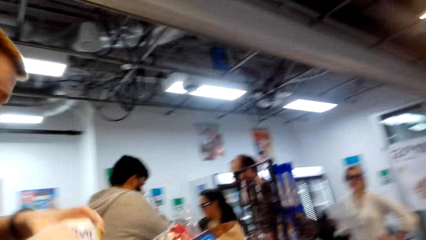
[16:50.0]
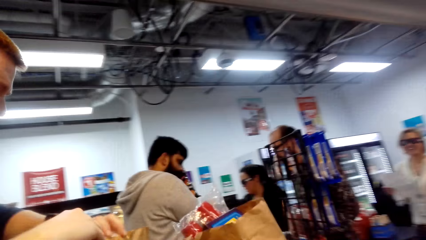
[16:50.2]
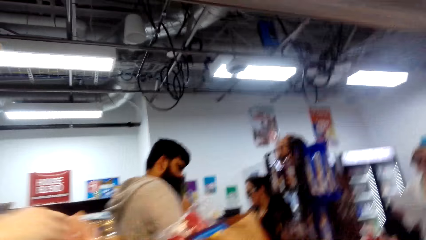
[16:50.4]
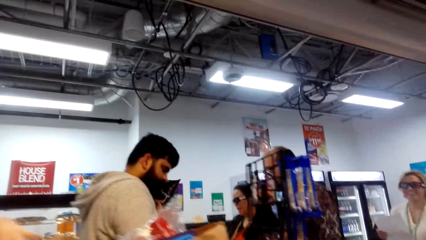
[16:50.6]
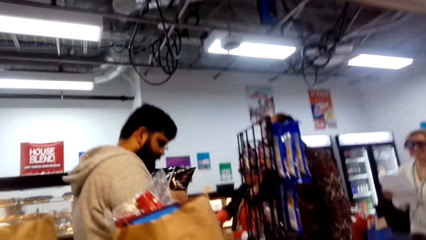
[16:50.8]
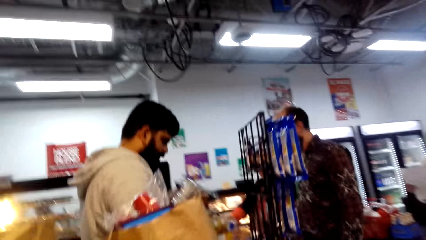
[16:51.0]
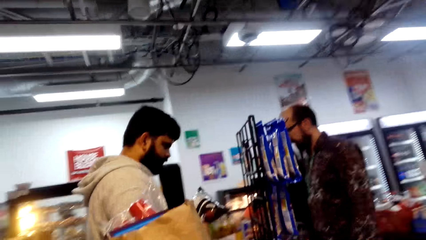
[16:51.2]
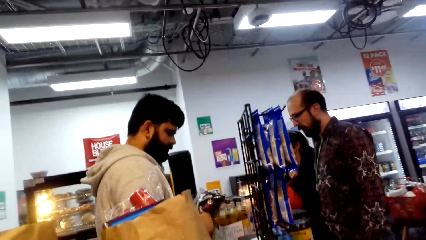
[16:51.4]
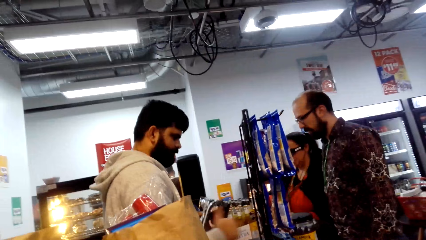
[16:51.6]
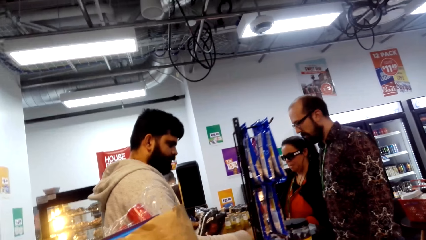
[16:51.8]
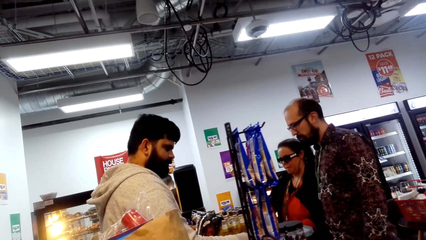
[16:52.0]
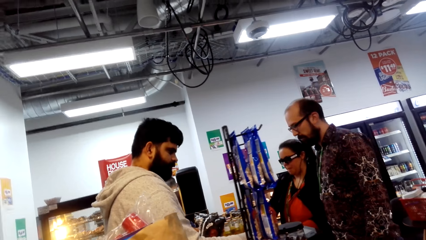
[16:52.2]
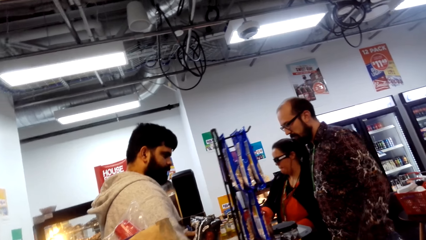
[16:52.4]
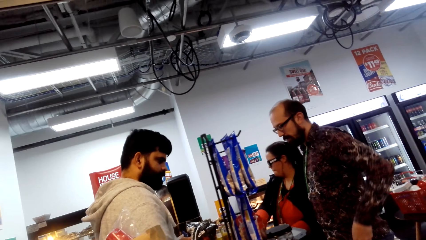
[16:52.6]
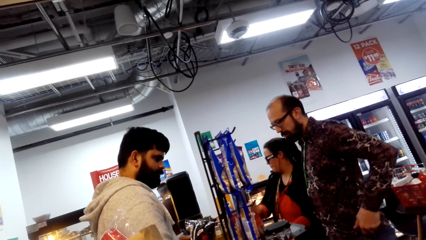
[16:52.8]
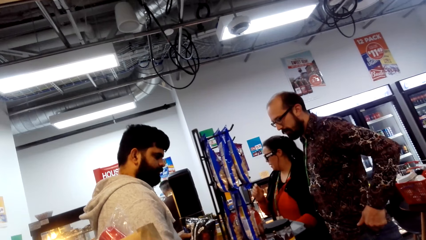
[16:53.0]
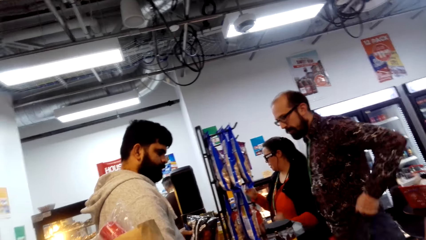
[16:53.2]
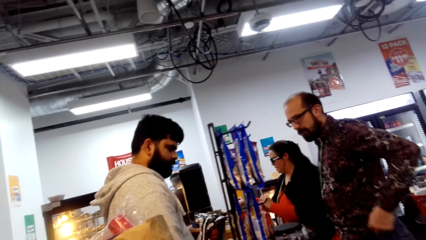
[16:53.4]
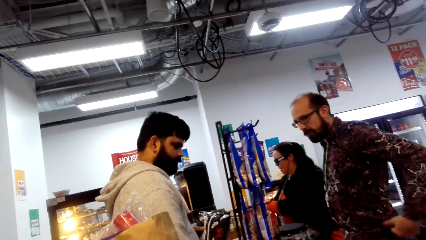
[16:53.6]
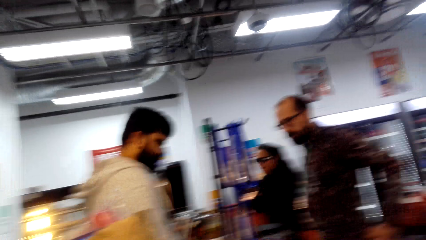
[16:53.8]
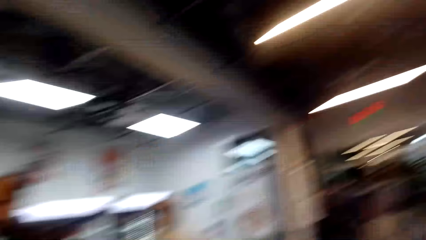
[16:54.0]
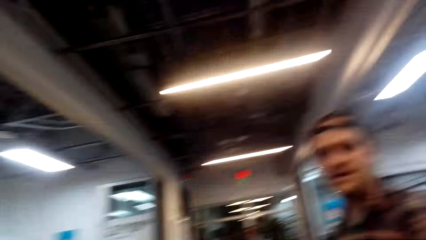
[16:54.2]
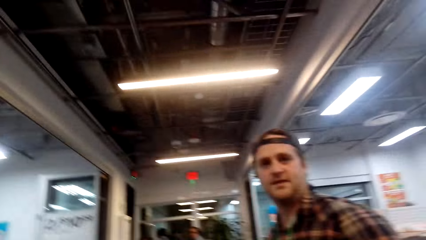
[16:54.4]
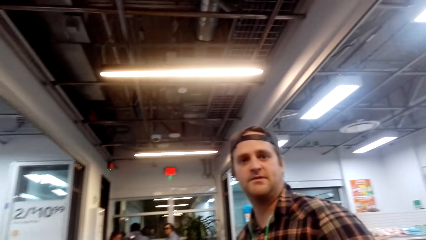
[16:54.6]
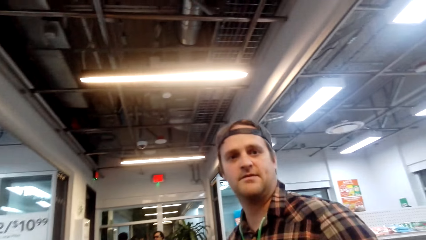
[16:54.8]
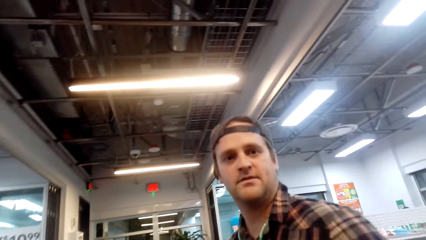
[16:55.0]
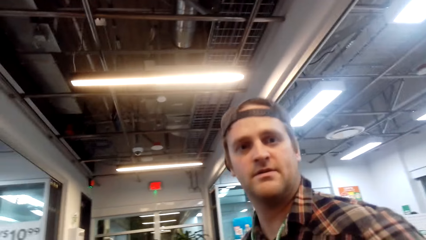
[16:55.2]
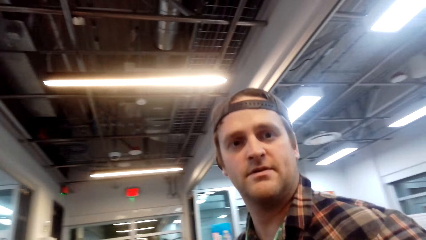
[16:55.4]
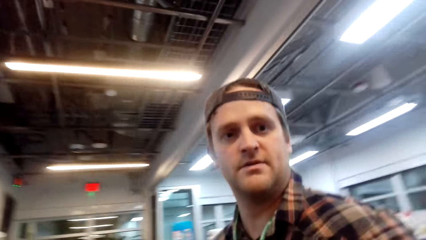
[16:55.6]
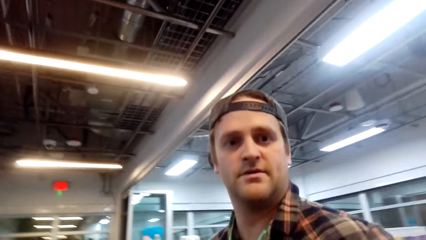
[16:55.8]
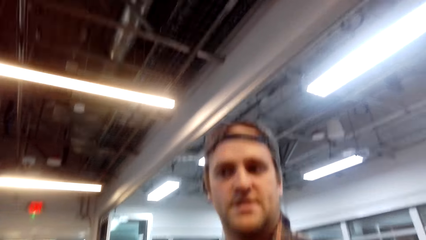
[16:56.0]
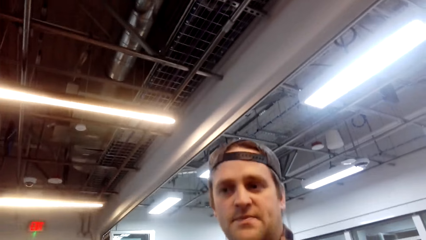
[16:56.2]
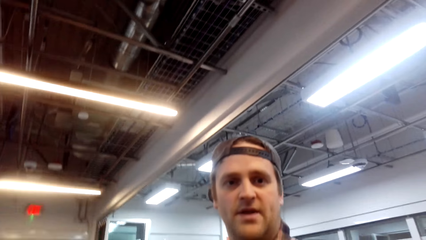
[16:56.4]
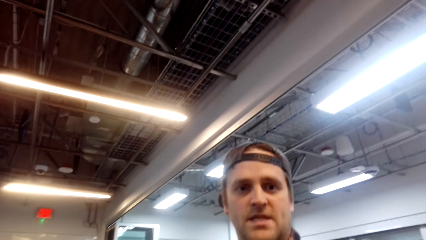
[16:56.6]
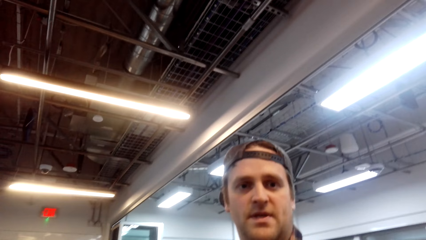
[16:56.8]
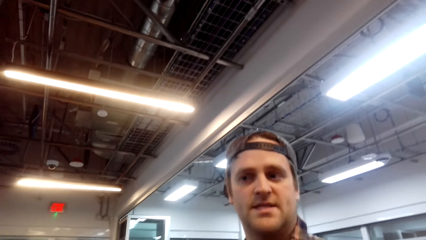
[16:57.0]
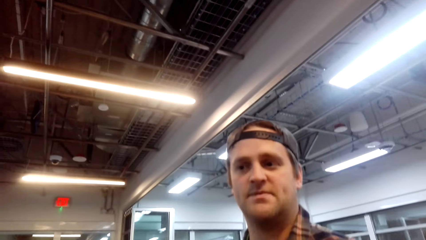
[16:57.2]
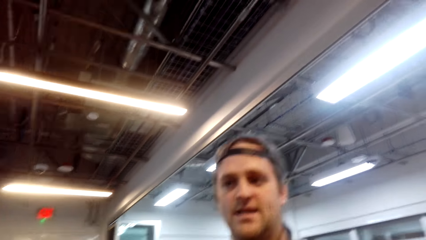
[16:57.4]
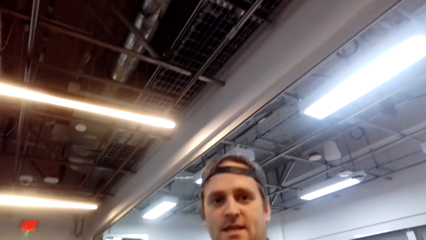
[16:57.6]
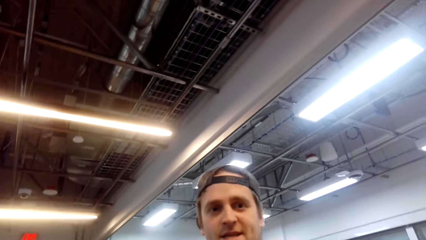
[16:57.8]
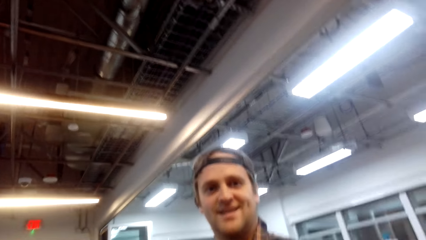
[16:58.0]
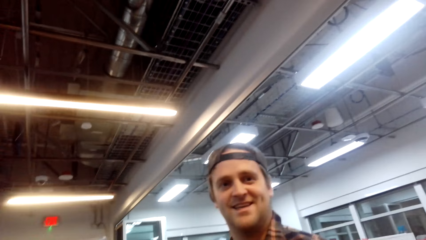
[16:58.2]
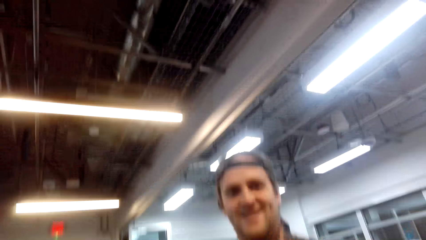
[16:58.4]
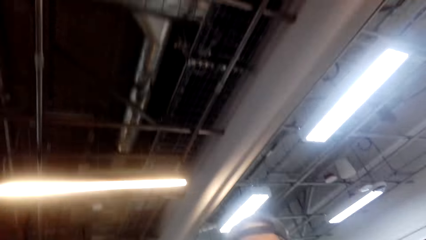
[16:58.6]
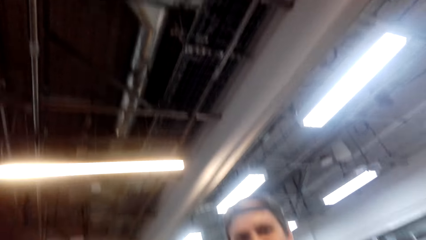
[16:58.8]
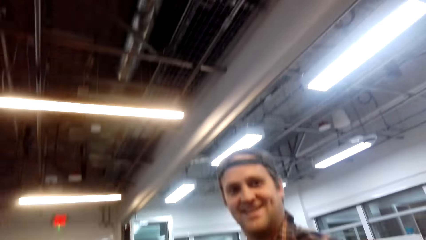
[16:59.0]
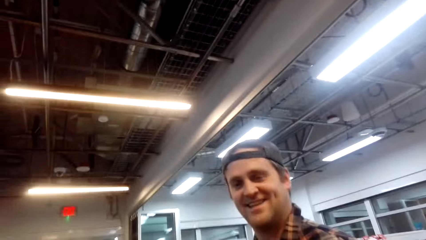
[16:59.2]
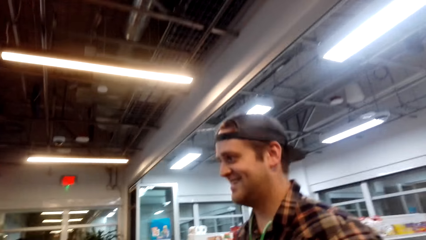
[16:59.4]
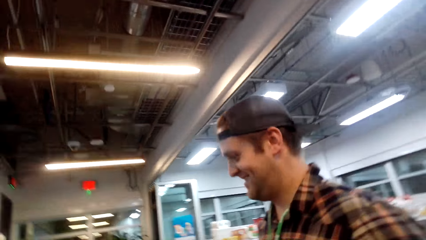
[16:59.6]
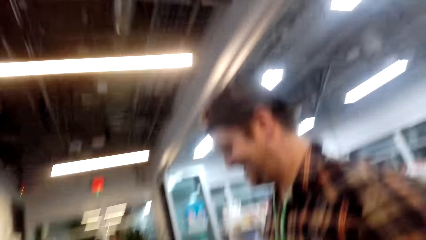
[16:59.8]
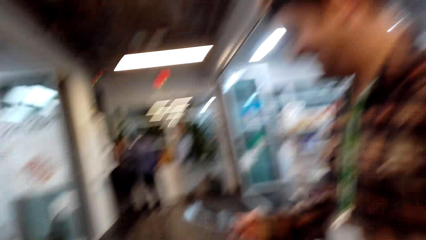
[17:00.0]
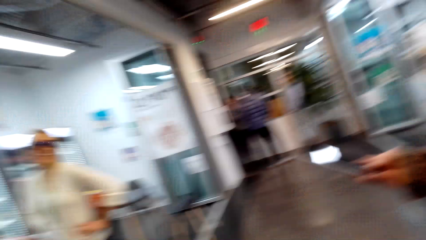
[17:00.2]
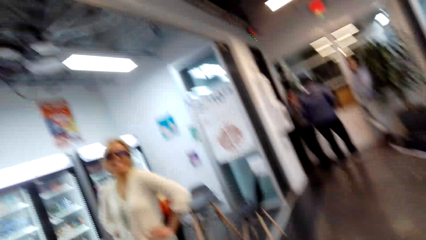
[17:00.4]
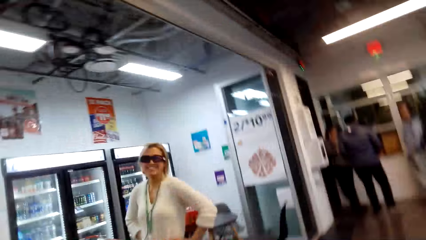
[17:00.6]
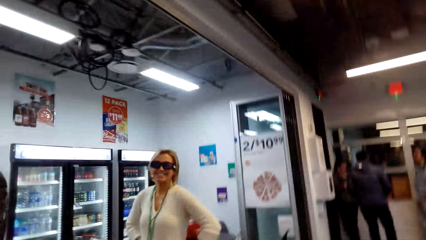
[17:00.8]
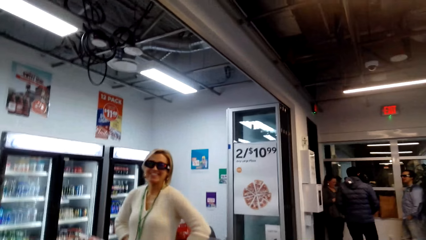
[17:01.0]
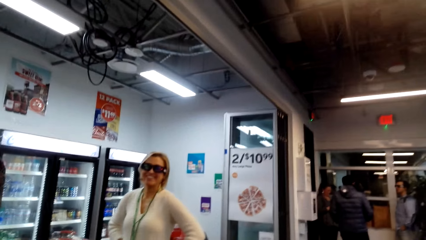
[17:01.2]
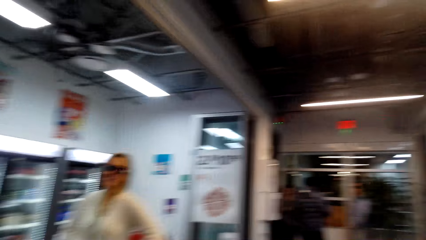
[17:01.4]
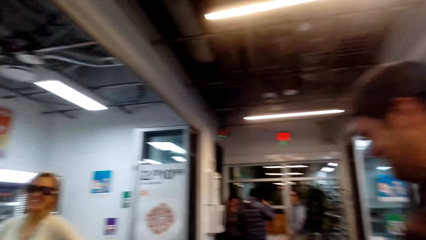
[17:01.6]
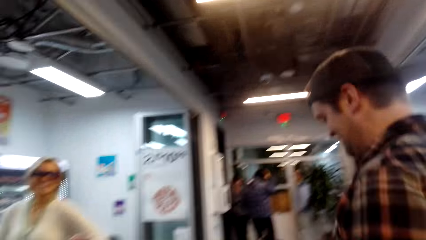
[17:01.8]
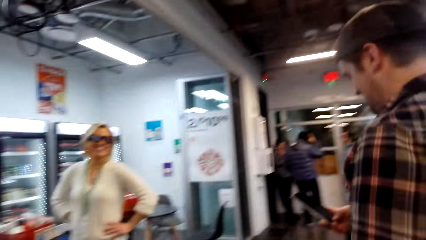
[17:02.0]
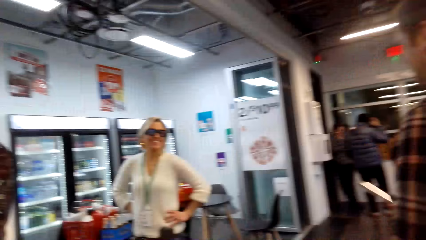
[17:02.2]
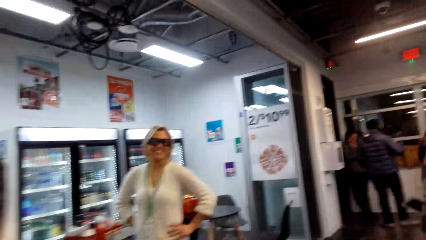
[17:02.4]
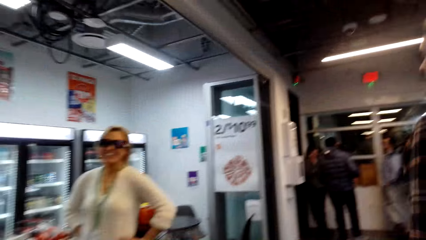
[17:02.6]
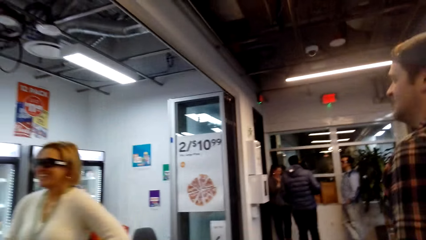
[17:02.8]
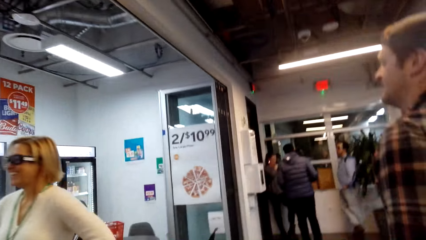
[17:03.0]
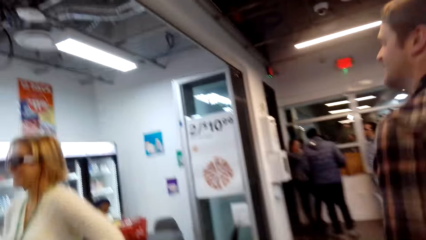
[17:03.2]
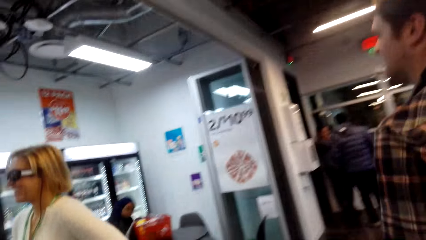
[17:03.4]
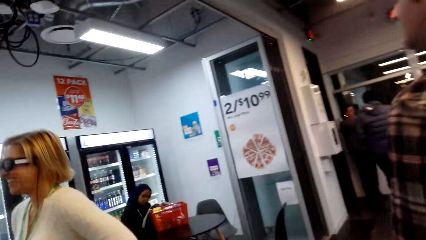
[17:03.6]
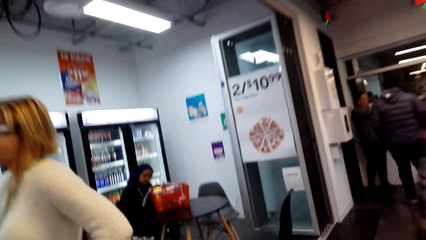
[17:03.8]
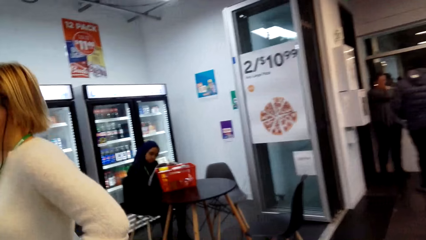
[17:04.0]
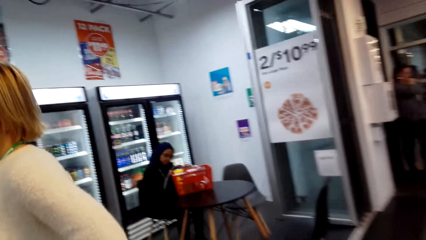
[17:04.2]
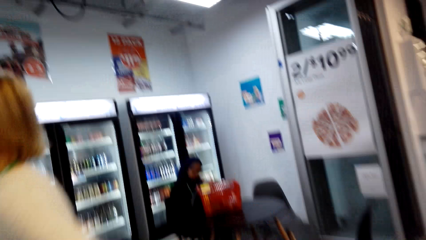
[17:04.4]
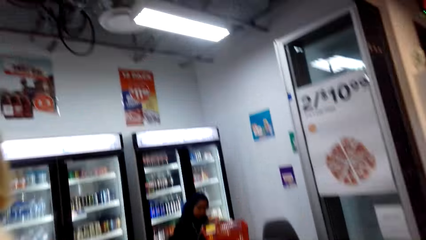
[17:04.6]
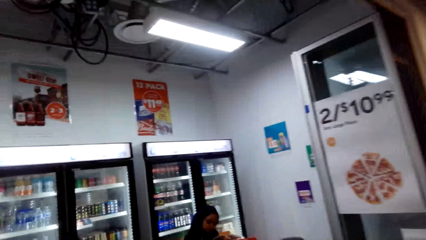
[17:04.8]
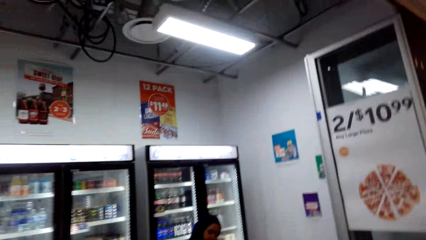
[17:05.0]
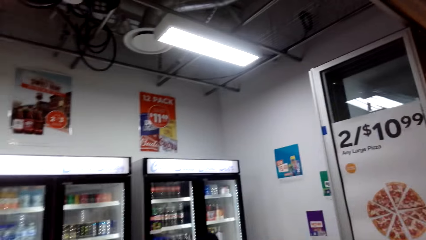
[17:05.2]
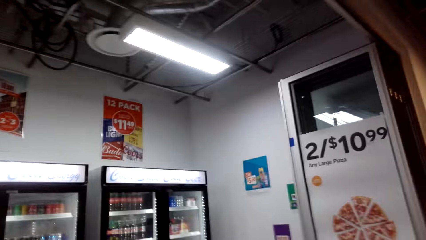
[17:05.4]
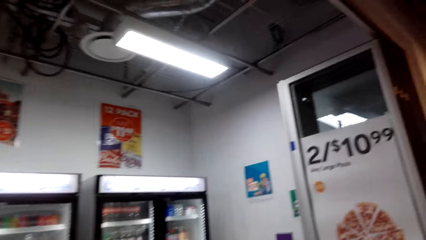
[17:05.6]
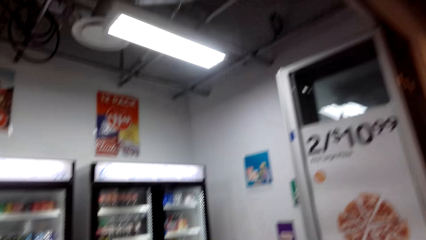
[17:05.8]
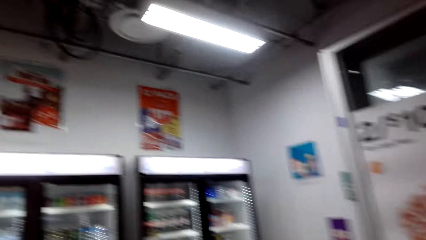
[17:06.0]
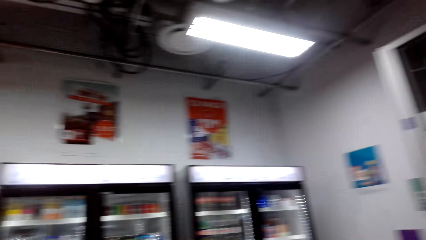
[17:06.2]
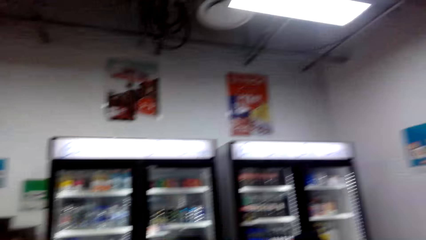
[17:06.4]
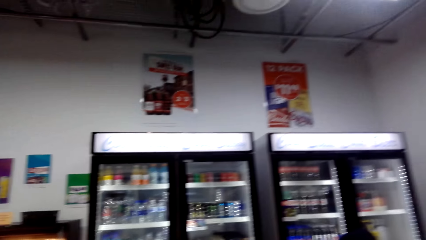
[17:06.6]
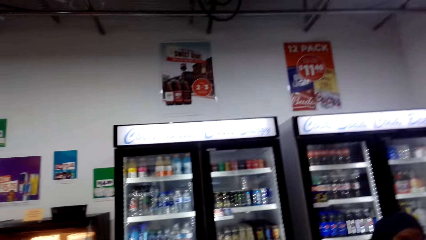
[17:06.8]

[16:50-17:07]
The camera wearer looks around. A man talks. The camera wearer talks. A woman looks around. The camera wearer walks around.
